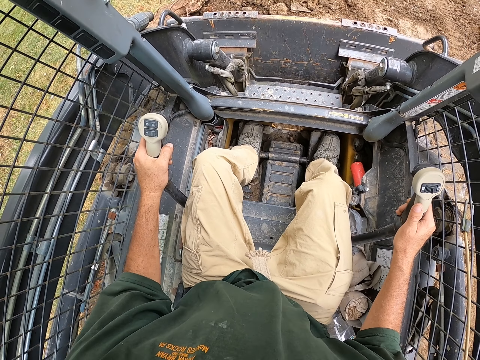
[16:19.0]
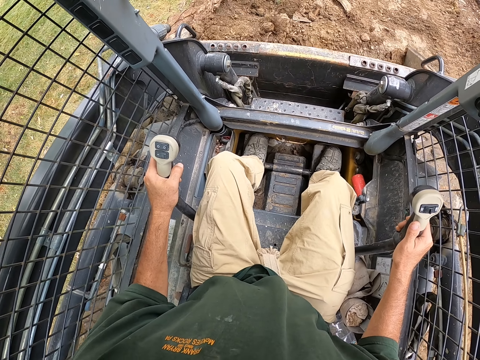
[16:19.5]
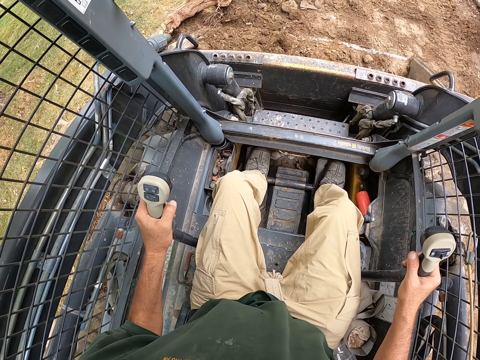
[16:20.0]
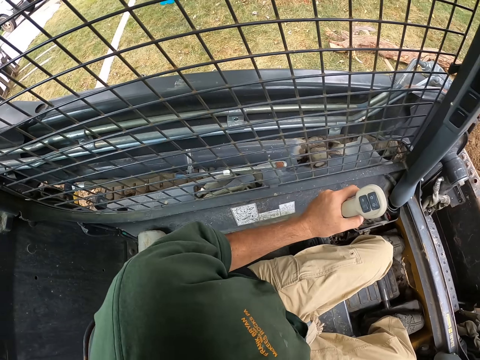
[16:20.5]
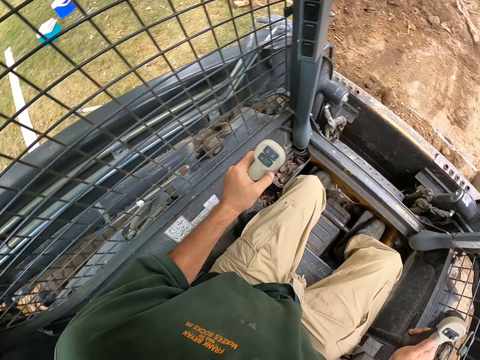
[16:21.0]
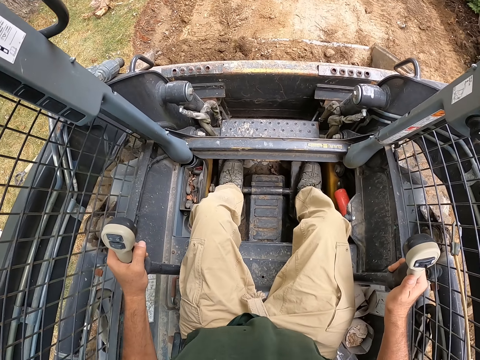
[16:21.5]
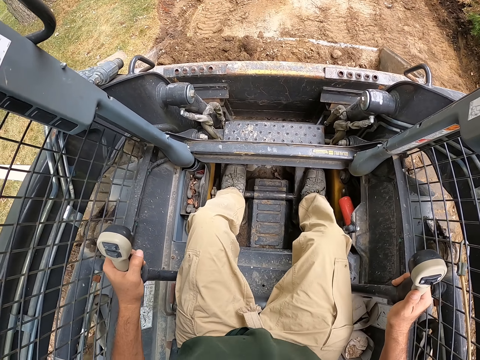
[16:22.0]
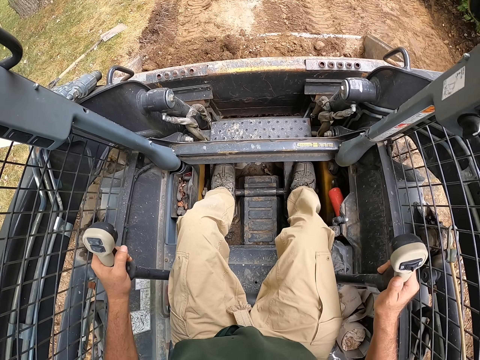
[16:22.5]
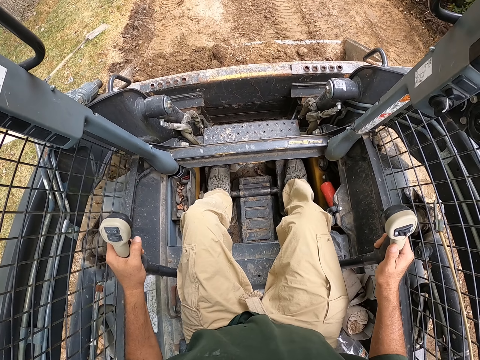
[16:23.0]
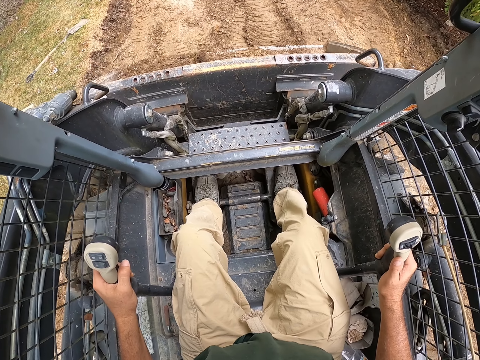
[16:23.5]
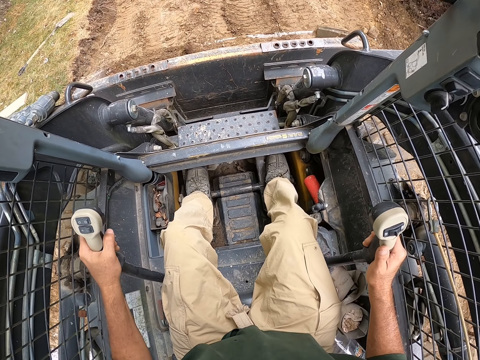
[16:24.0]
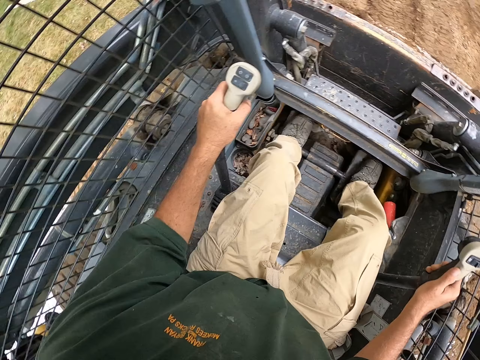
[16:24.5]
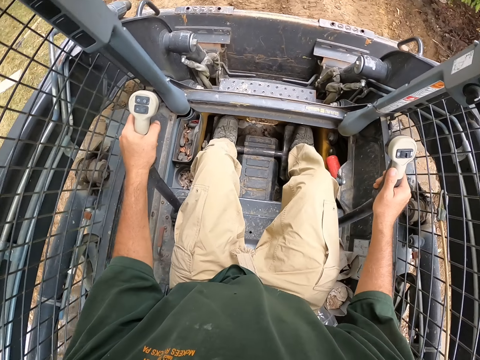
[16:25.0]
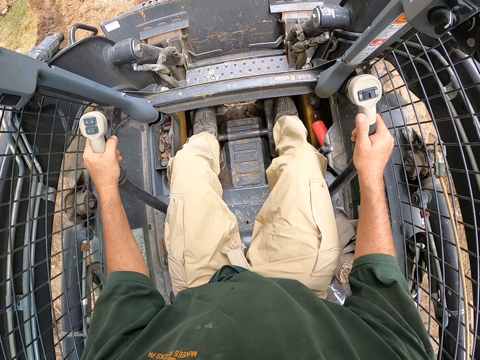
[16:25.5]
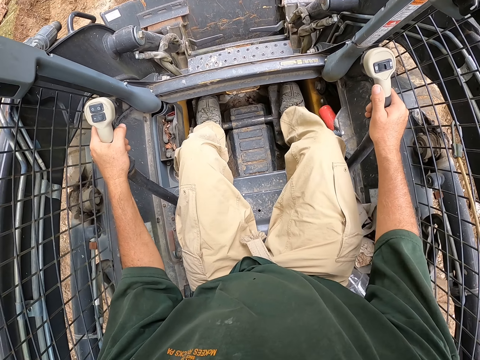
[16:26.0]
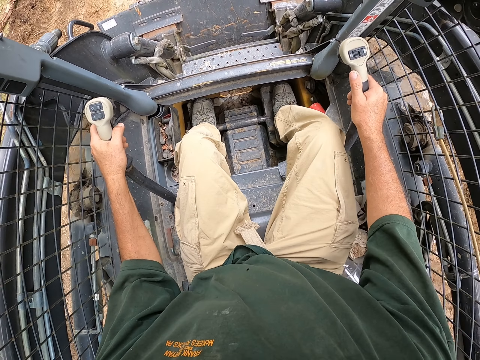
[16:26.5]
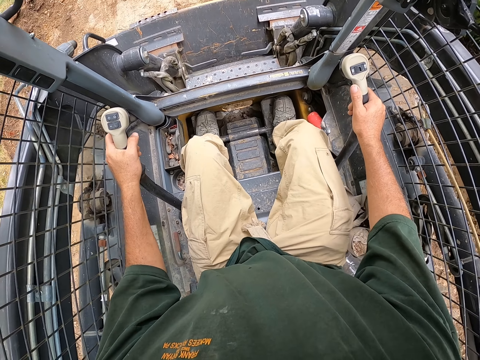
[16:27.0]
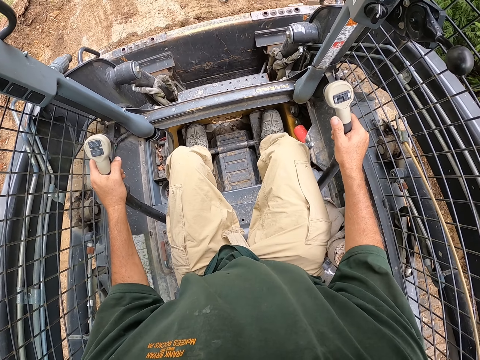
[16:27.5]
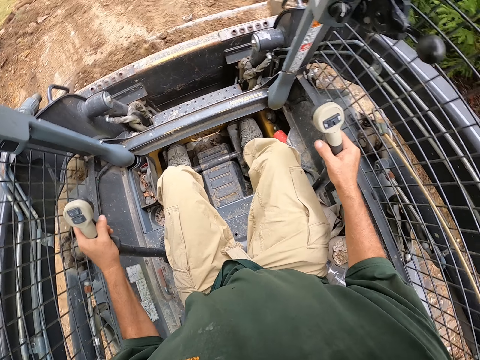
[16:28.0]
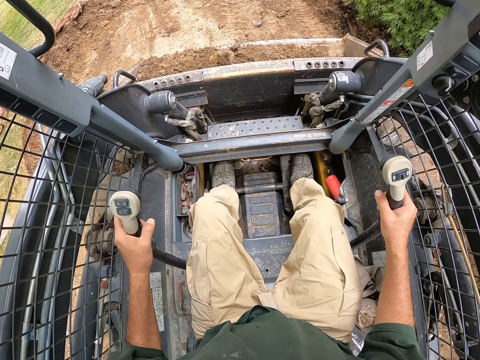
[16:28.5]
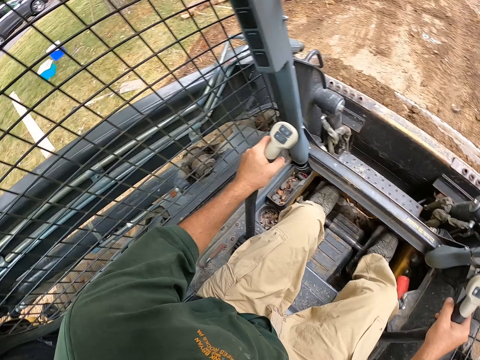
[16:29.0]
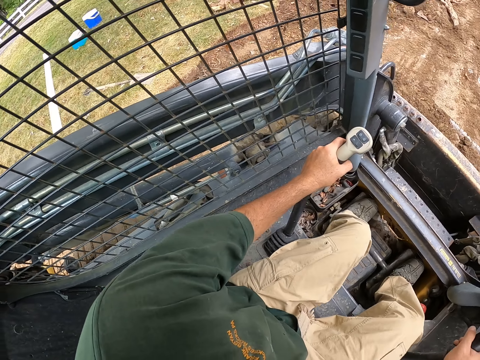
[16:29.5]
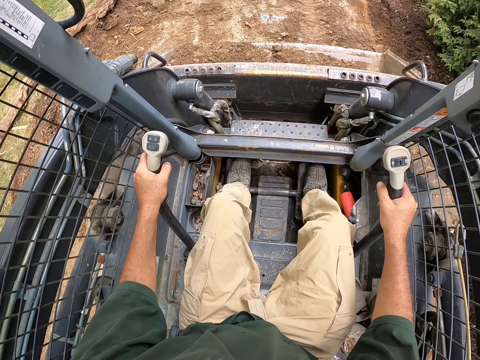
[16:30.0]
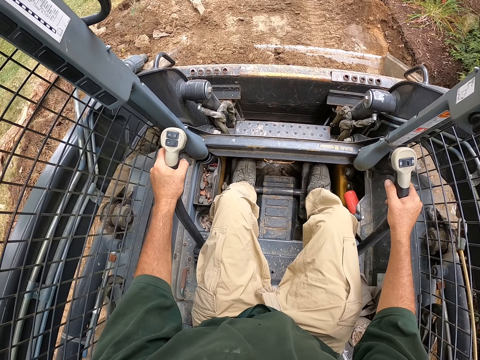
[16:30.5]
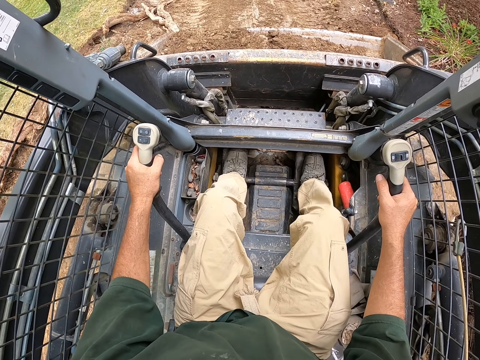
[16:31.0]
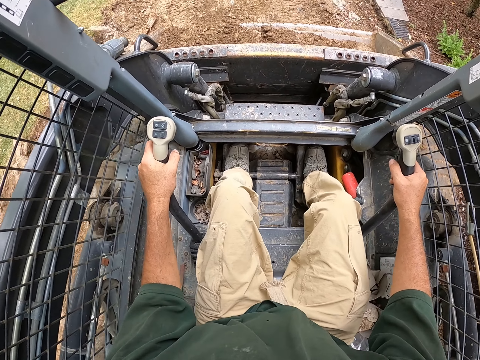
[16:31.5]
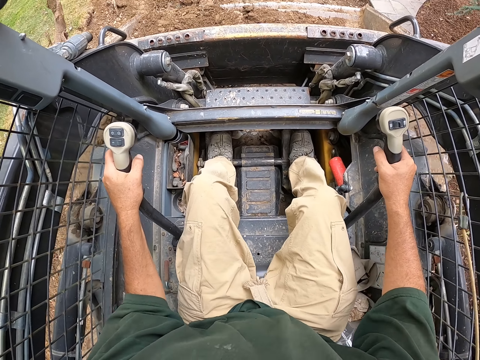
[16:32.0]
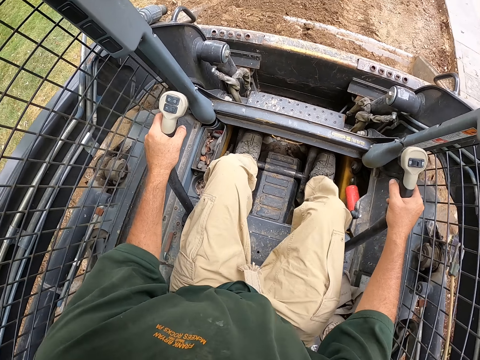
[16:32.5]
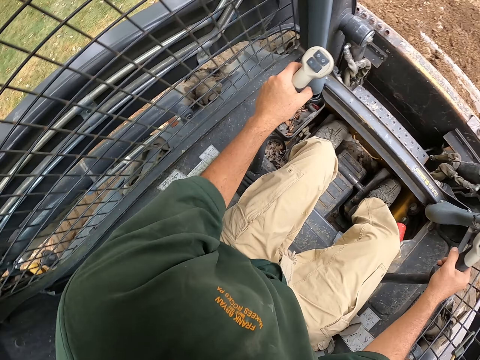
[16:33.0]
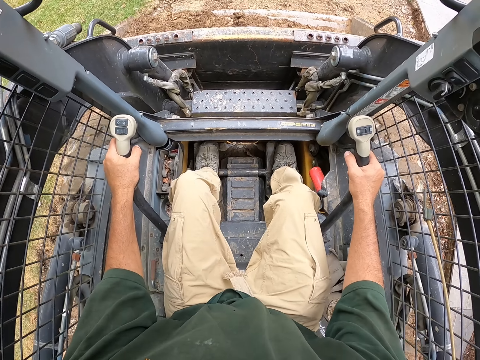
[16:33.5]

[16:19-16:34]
The camera wearer reverses the backhoe. He turns his head. He picks soil. He reverses the backhoe. He drives the backhoe.

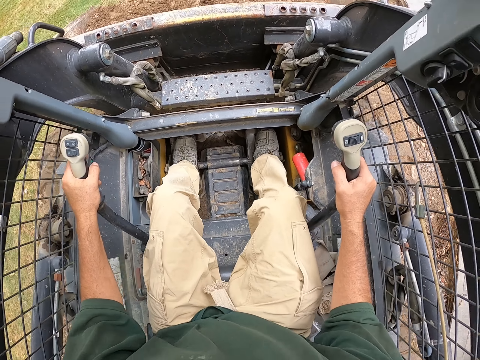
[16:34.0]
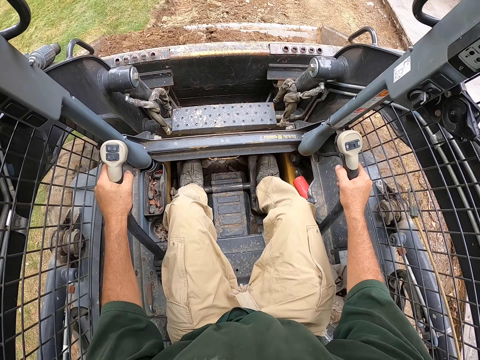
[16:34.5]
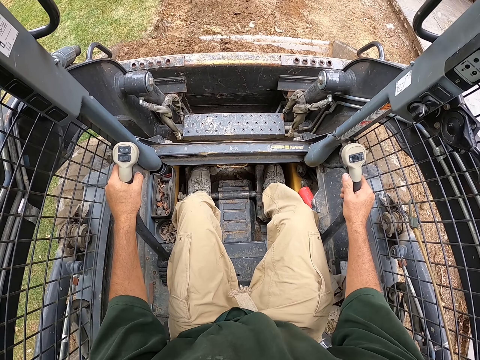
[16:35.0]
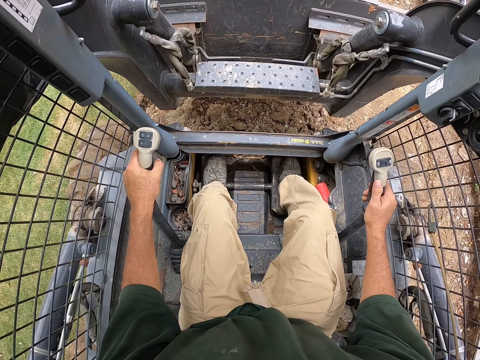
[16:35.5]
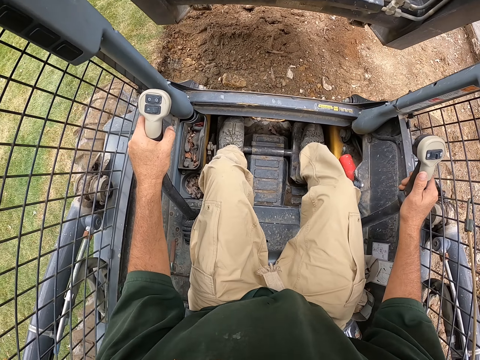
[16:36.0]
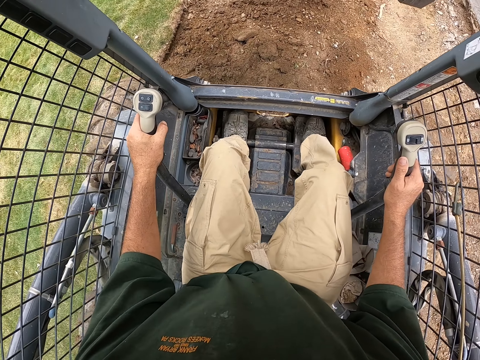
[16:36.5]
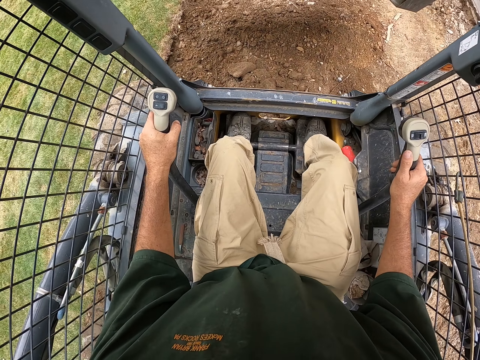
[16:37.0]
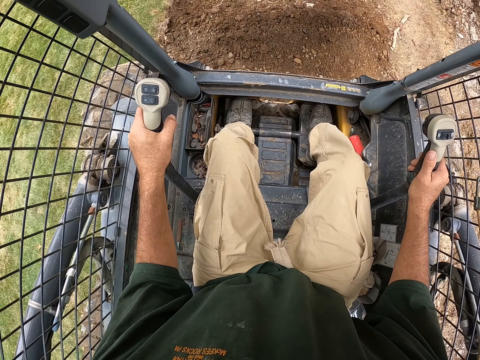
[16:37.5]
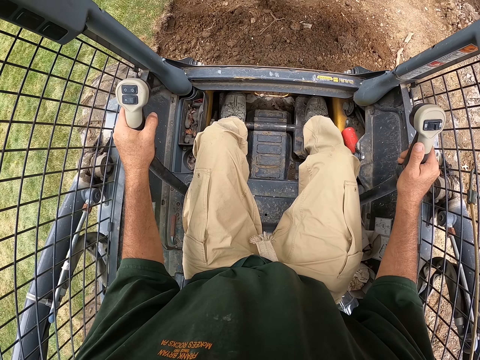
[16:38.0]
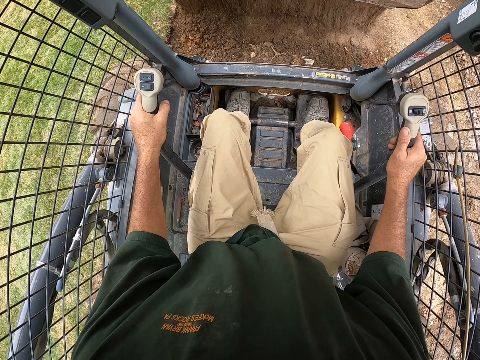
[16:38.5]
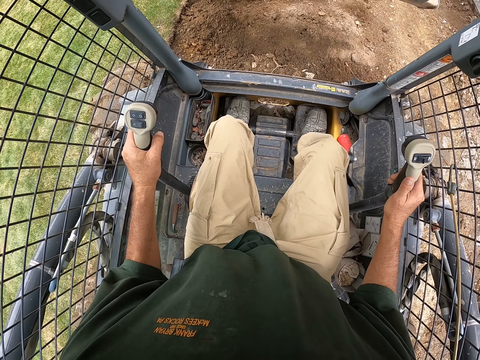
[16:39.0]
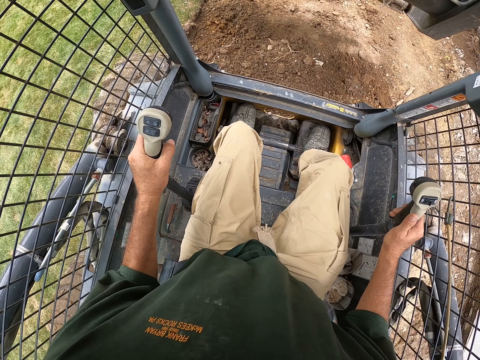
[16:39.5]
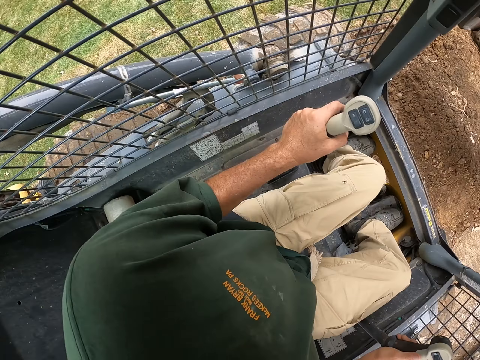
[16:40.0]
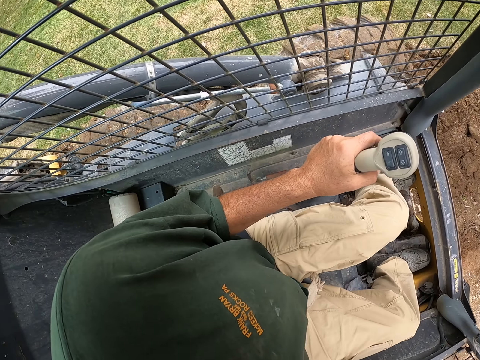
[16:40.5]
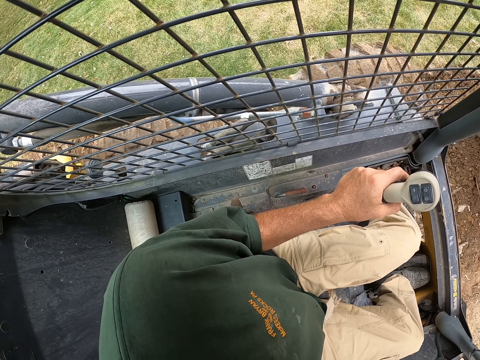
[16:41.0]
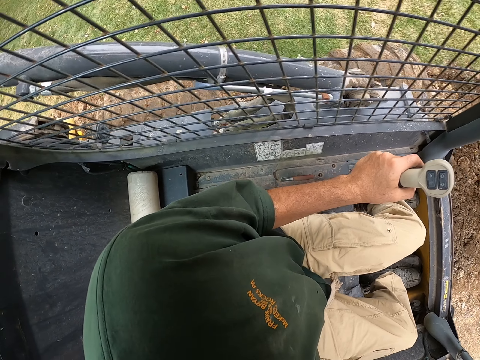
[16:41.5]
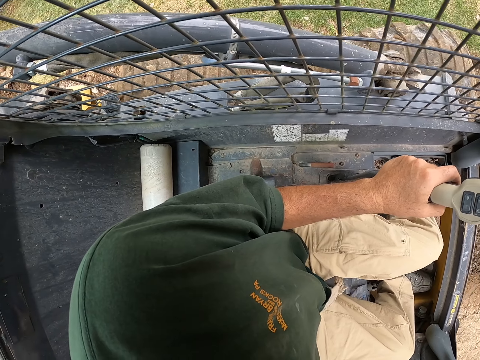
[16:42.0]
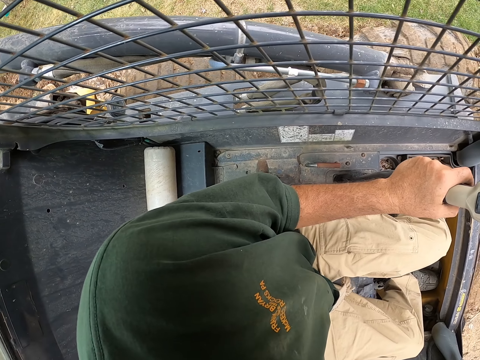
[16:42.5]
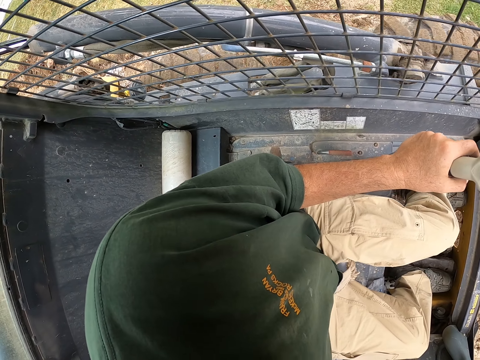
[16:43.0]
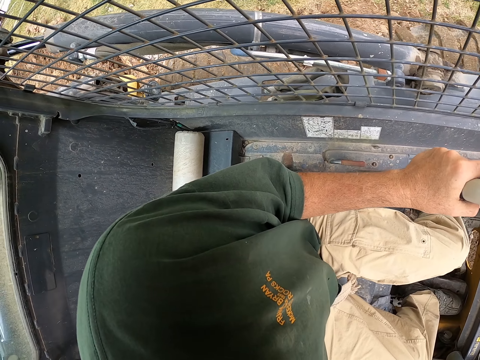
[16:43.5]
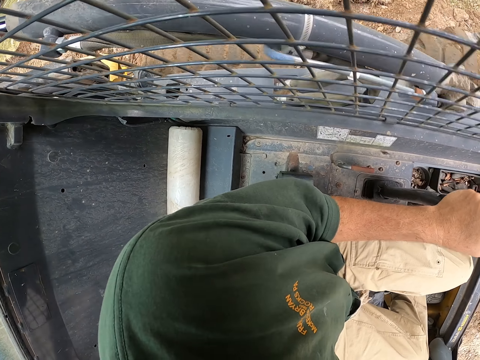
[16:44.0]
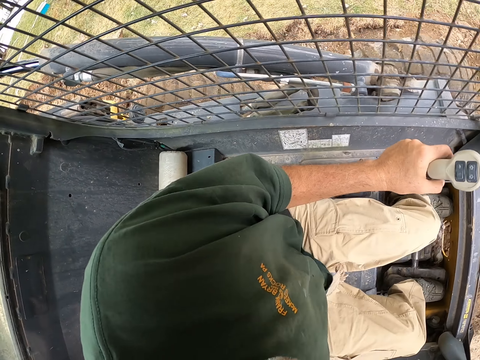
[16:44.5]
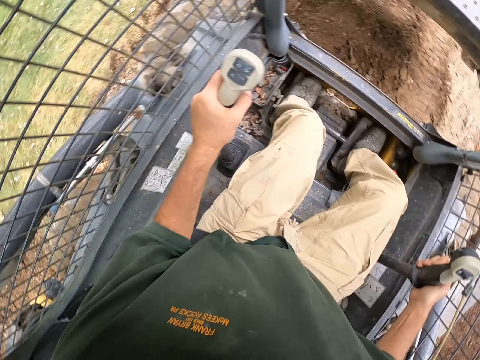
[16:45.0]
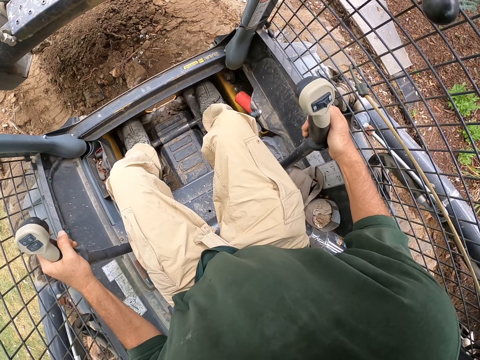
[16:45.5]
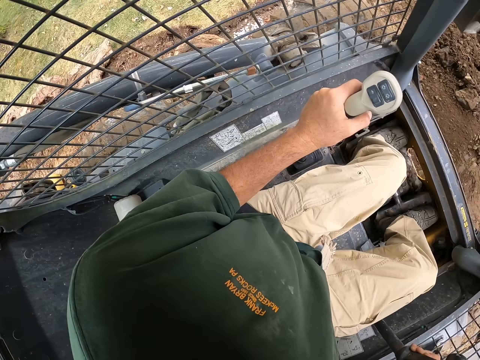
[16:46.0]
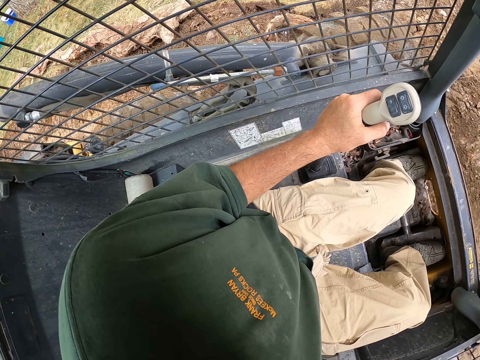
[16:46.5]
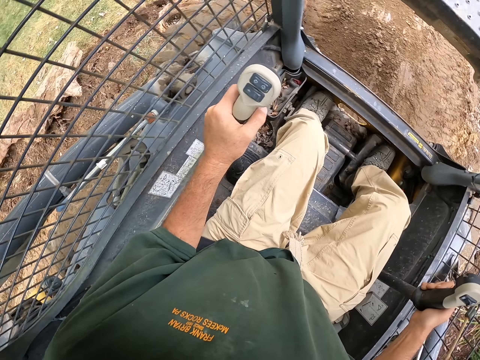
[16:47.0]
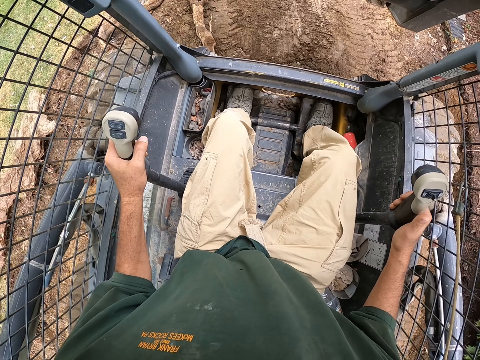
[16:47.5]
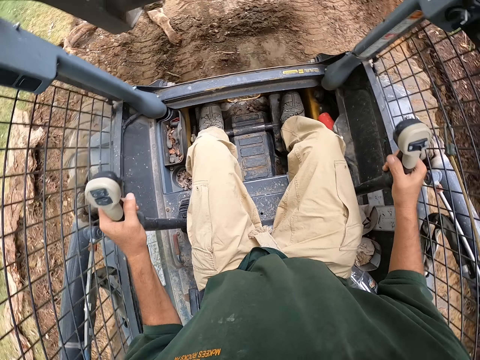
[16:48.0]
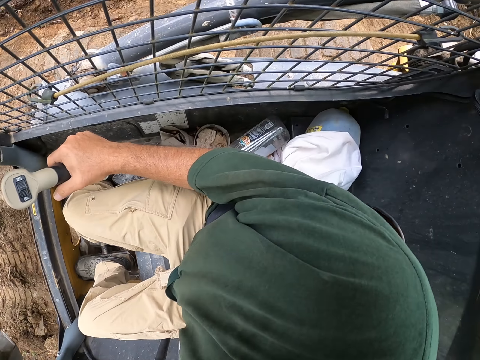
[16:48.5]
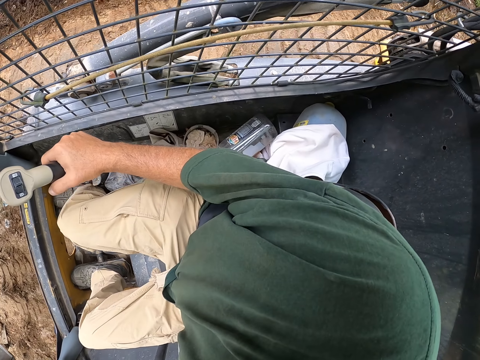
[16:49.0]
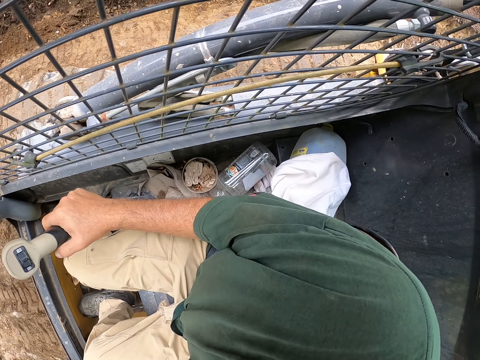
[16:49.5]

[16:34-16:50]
The camera wearer lifts the loader. They pour the soil. They reverse the backhoe. They look sideways.
